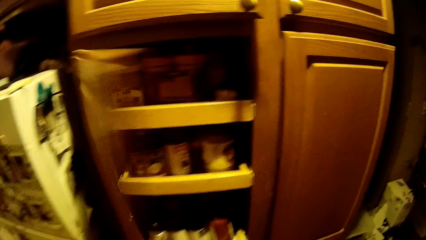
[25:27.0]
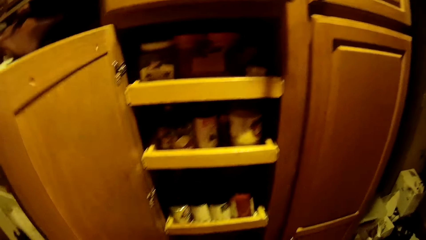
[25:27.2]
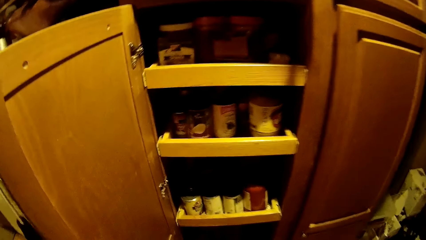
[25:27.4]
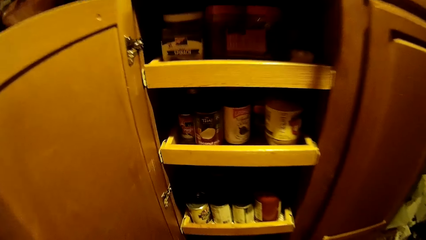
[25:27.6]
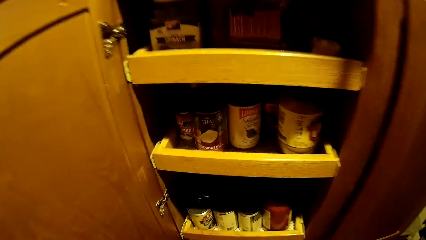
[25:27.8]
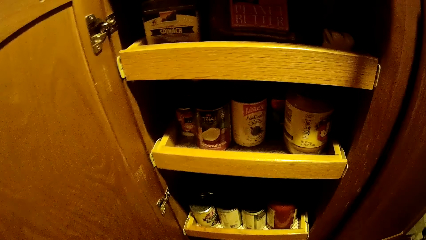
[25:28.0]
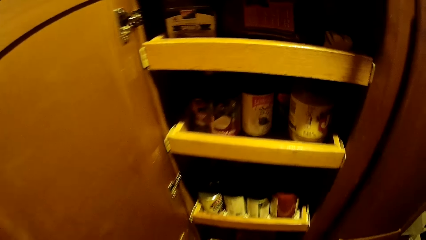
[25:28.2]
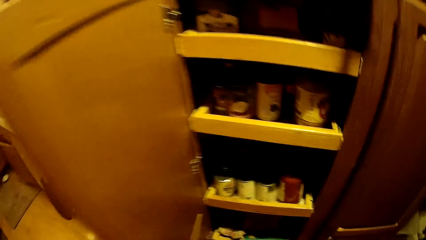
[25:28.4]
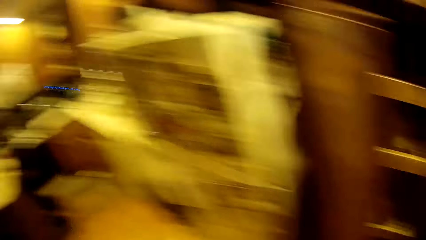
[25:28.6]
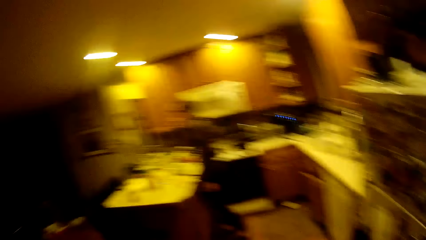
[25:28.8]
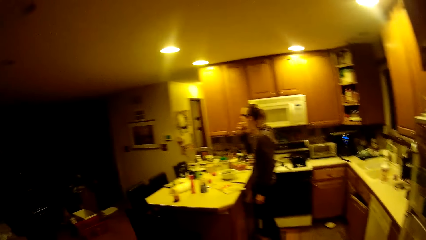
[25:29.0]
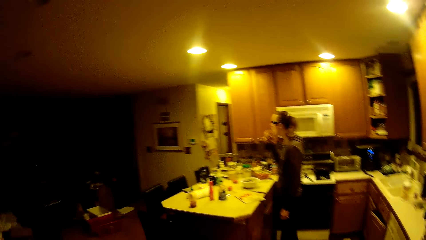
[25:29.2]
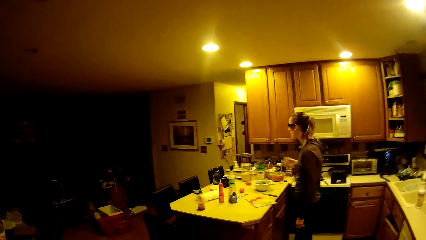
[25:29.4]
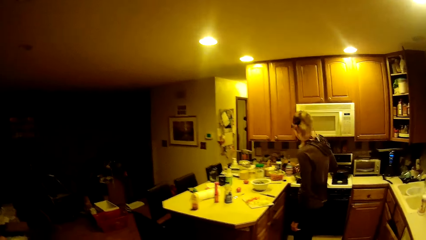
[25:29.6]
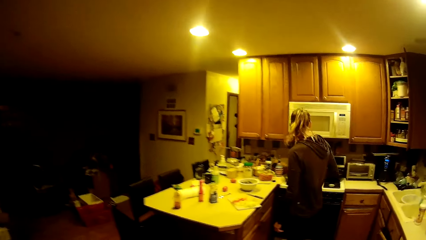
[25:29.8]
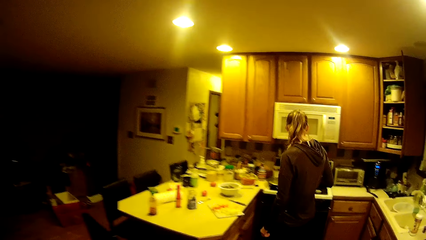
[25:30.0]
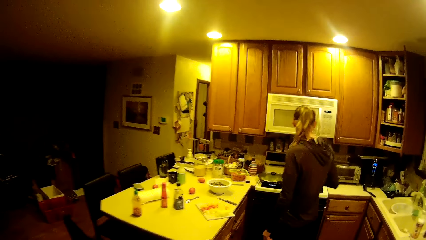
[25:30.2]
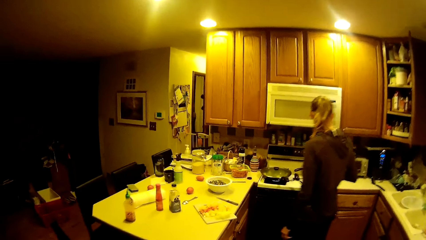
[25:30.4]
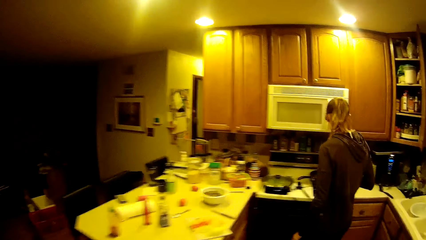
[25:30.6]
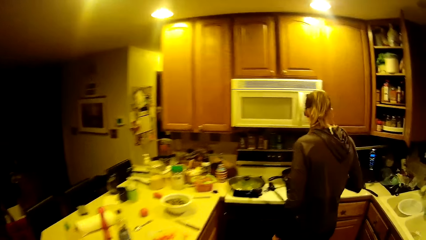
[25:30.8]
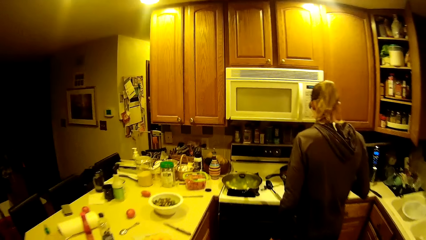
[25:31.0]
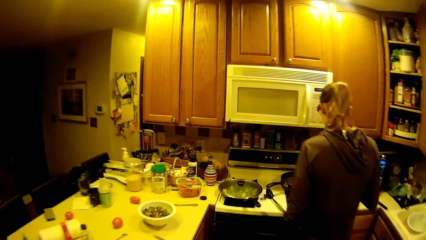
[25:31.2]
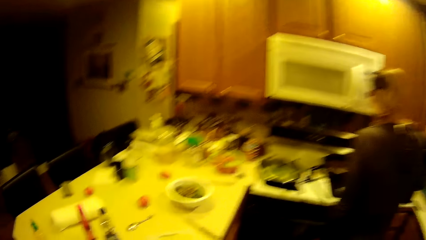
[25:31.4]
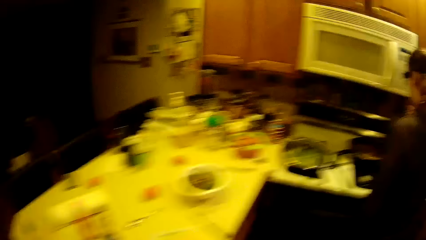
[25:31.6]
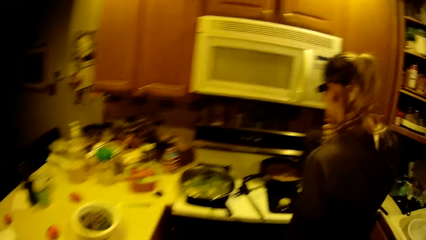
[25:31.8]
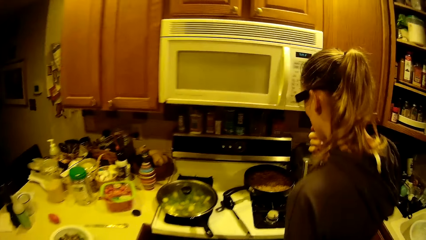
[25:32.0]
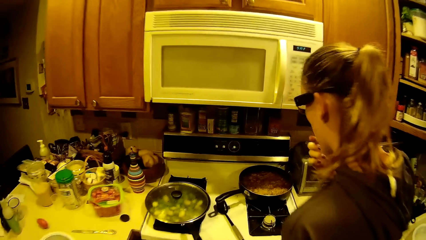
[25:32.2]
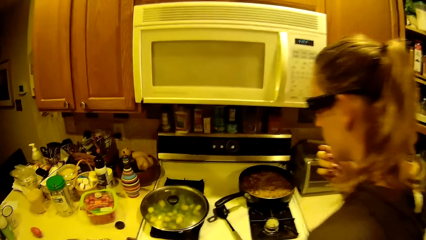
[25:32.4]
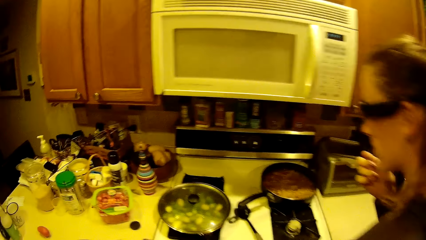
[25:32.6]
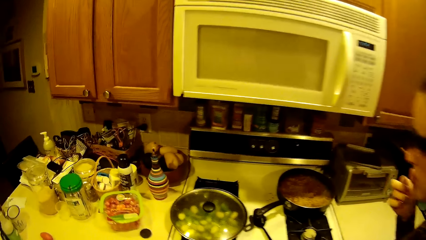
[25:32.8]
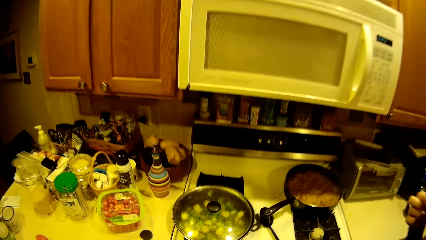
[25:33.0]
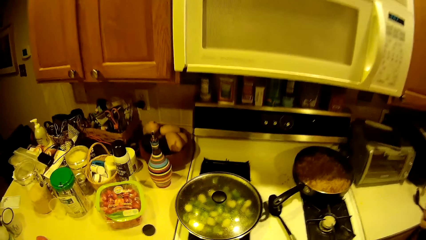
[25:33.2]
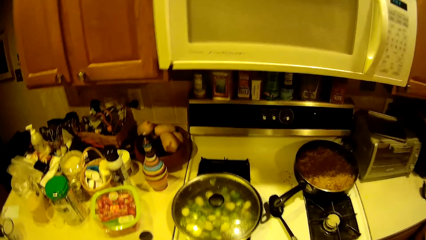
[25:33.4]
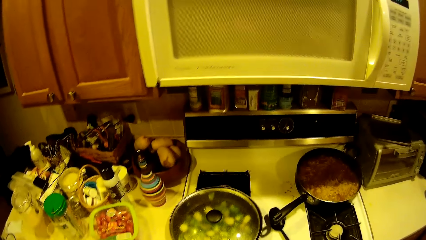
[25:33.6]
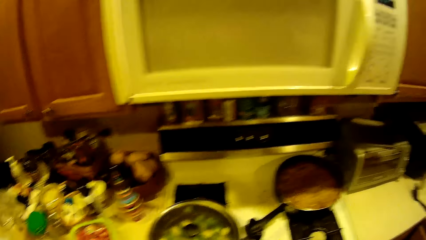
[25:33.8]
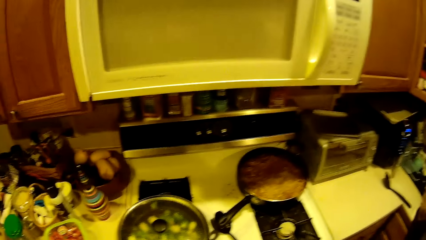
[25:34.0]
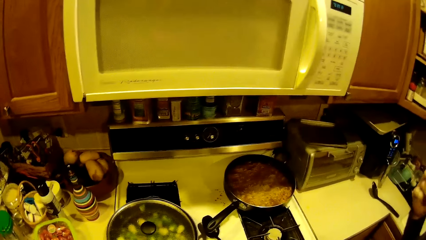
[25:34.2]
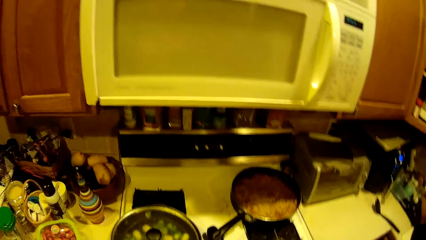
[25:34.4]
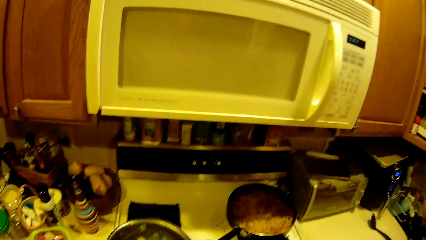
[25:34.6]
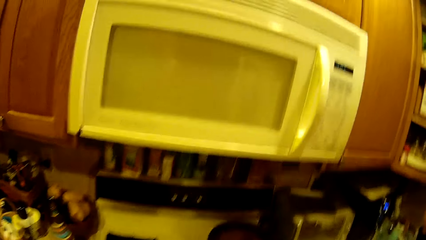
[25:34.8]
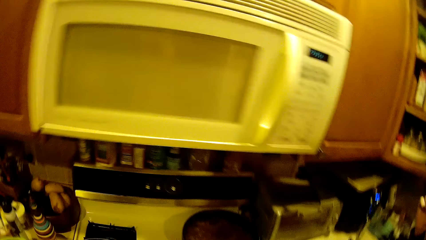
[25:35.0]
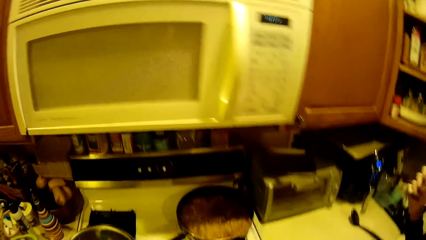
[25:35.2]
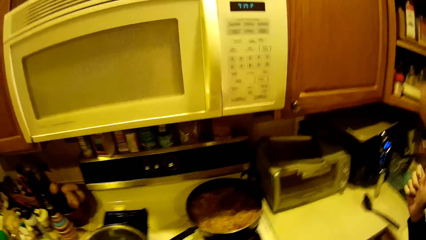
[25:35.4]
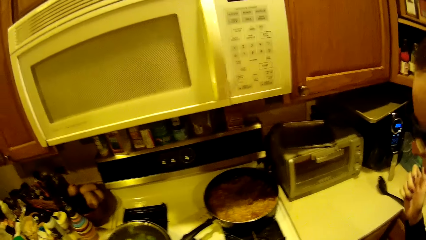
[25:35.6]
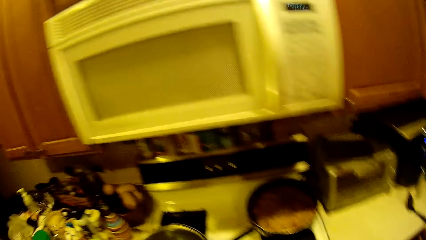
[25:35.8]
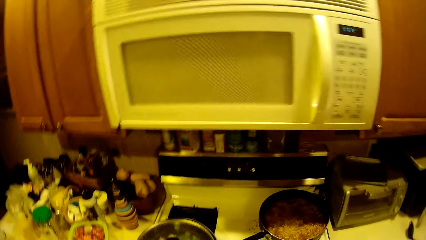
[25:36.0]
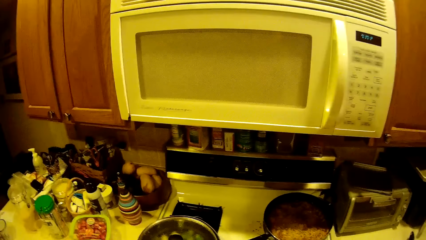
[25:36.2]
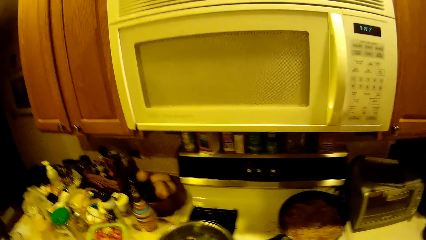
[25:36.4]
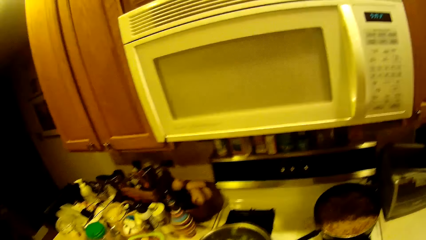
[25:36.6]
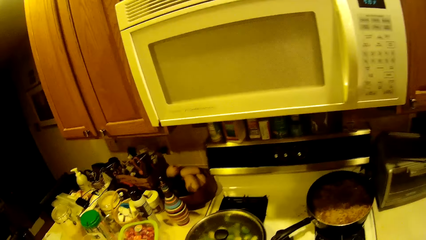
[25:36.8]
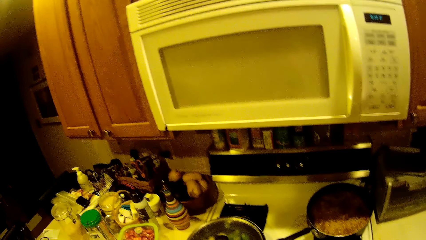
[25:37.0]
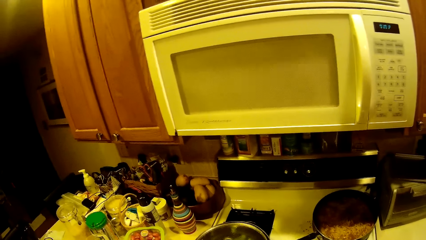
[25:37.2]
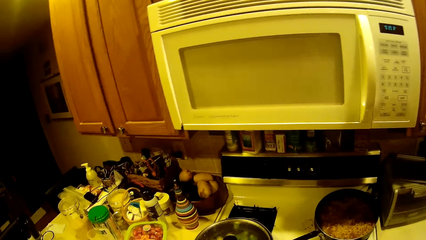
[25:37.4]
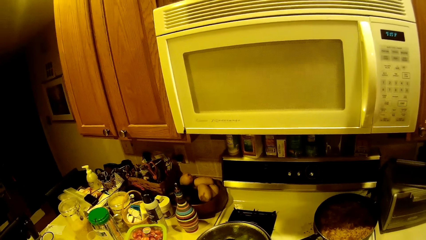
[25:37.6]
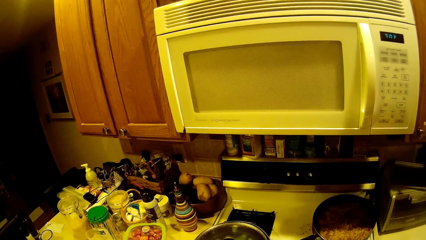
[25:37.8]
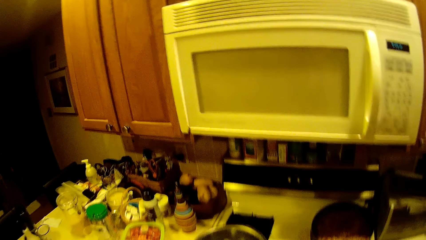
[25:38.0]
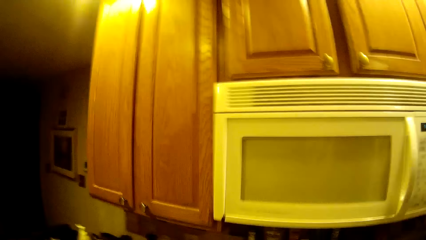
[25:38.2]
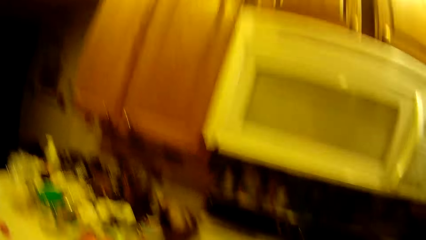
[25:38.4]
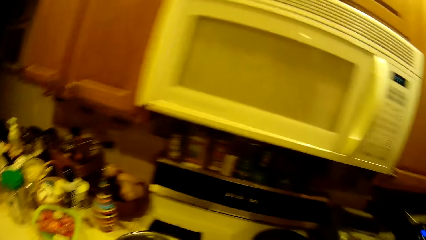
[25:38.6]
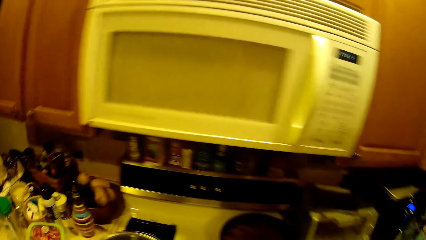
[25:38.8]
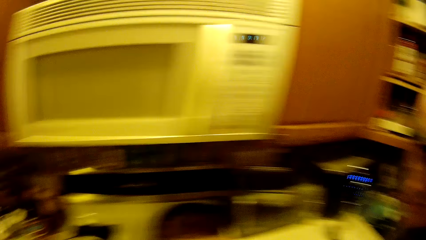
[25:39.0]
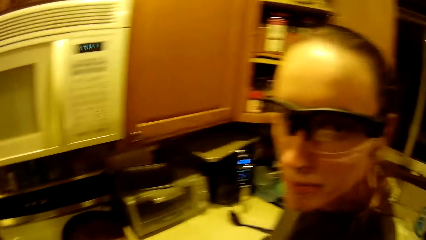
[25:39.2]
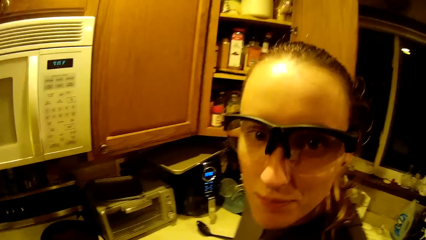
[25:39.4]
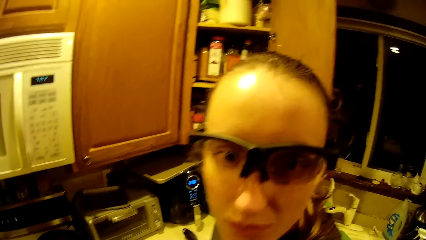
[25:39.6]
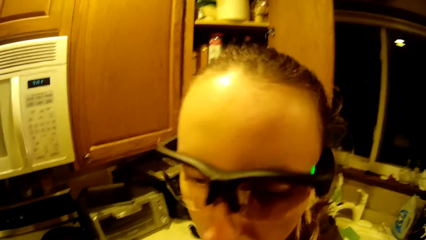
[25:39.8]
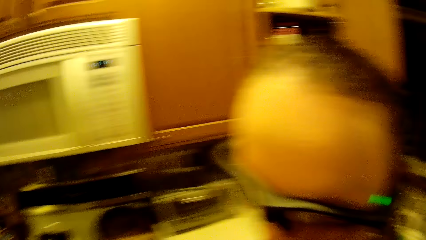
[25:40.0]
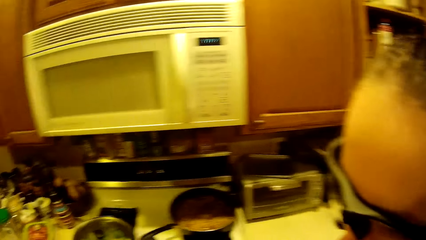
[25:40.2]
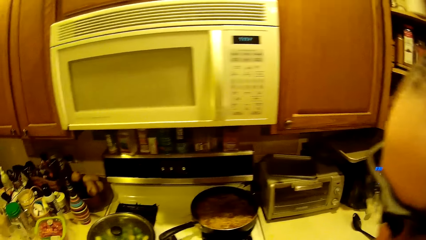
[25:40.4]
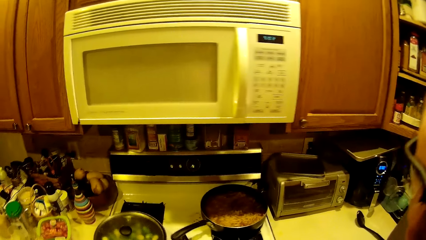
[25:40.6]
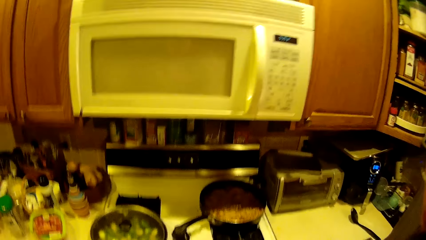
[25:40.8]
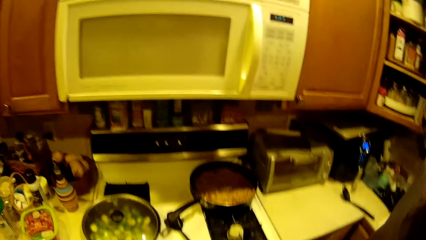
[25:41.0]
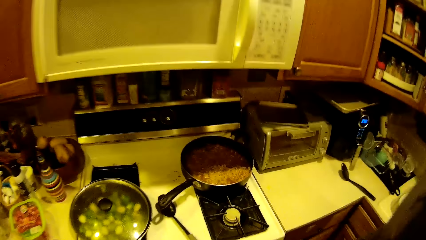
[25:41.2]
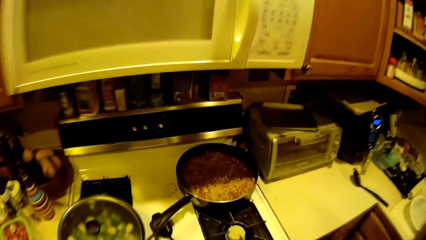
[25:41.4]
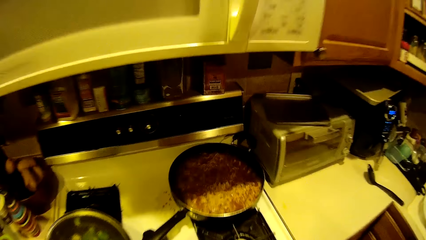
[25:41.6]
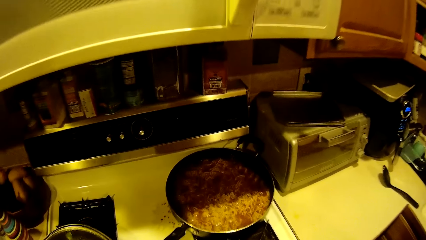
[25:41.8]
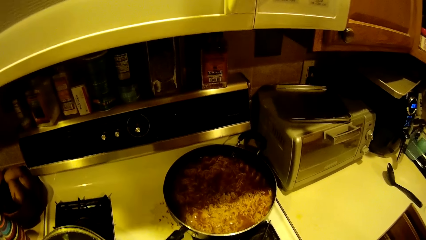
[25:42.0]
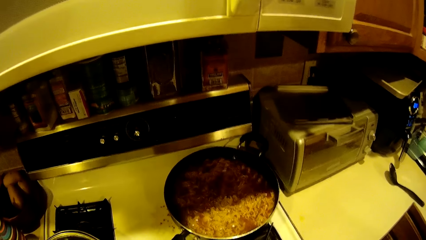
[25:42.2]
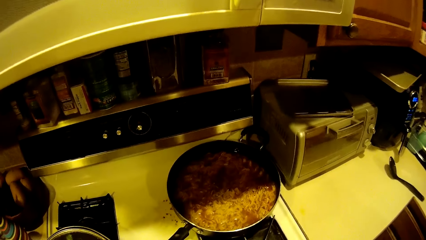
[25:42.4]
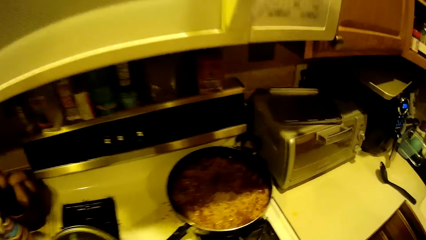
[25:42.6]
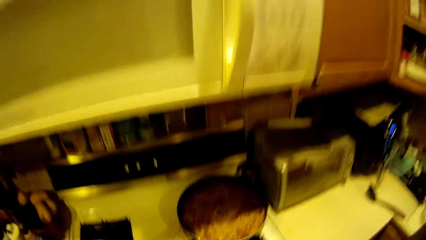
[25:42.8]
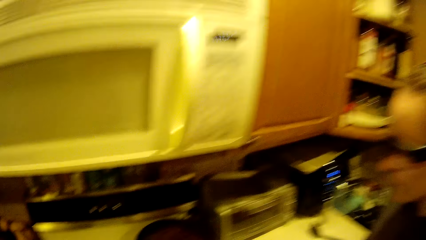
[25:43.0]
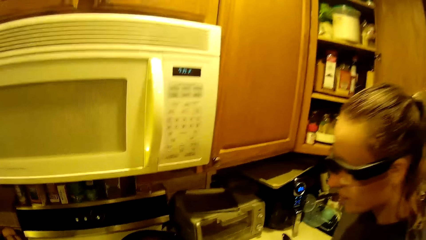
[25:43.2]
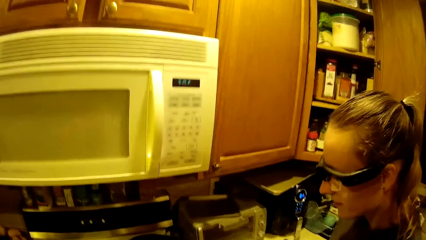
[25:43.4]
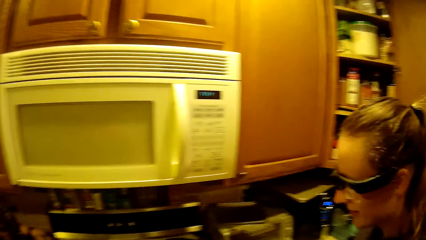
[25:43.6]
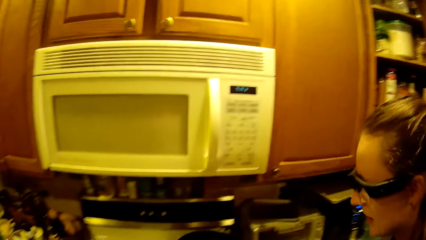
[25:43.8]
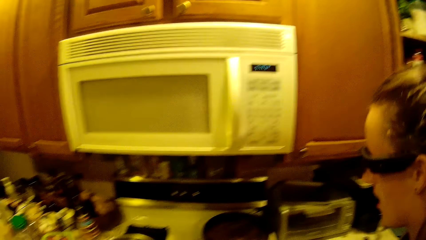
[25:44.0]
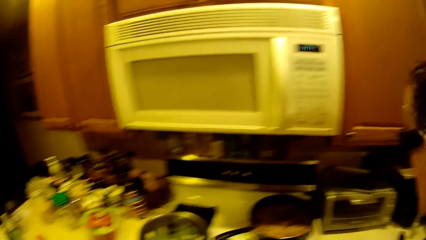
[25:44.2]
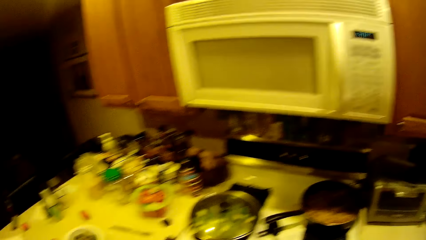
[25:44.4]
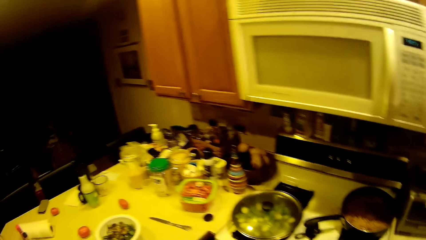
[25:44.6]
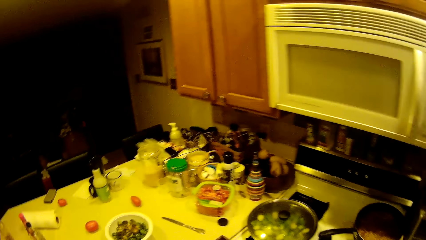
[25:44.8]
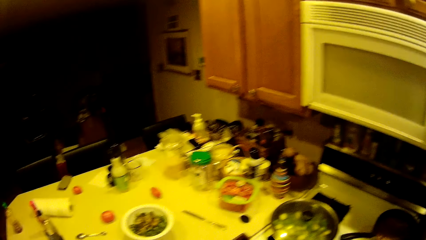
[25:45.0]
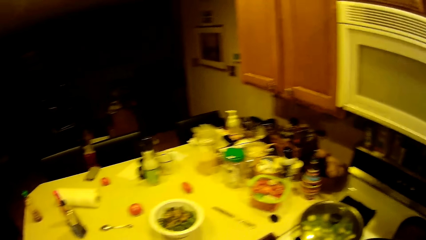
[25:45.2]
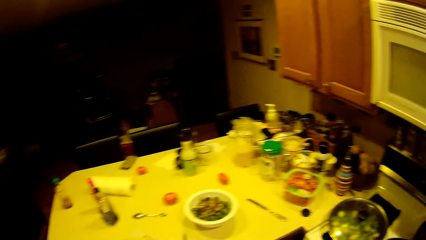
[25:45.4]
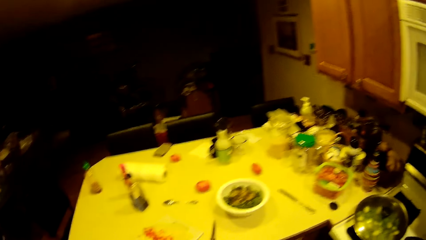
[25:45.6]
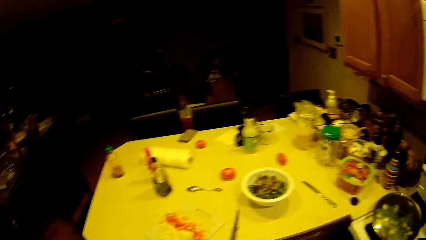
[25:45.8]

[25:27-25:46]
The camera wearer opens the cabinet with the left hand. They walk around the kitchen. A man looks around the room. The camera wearer looks around the kitchen. The man looks at the camera wearer. The camera wearer looks around the kitchen.
